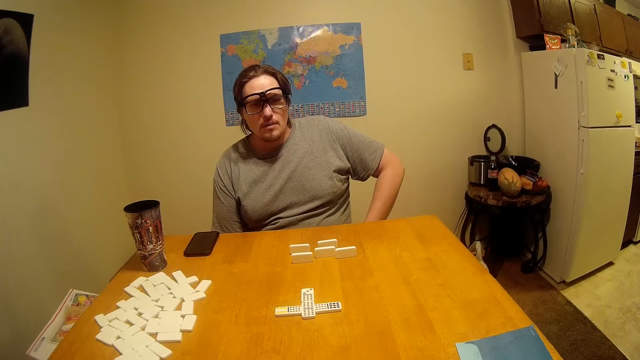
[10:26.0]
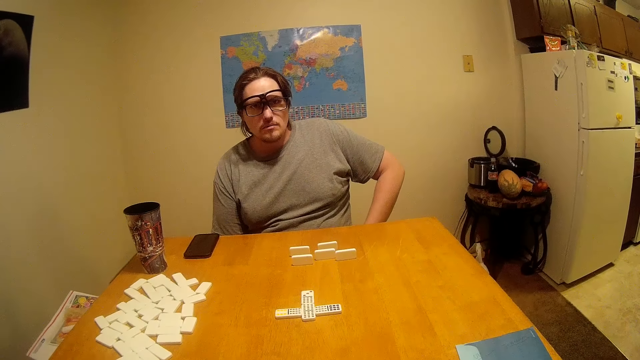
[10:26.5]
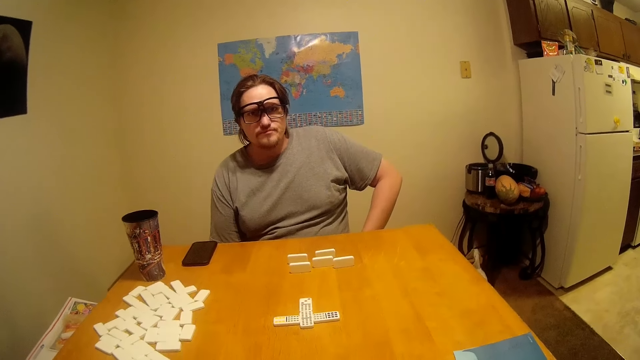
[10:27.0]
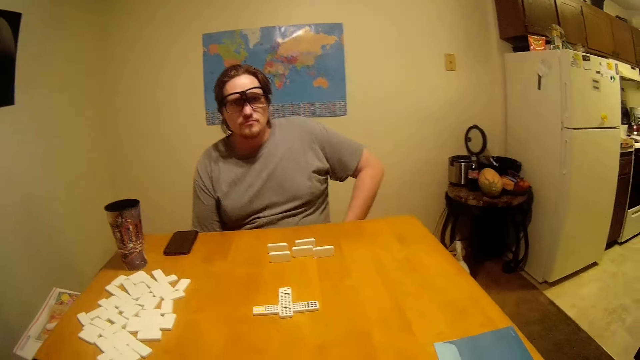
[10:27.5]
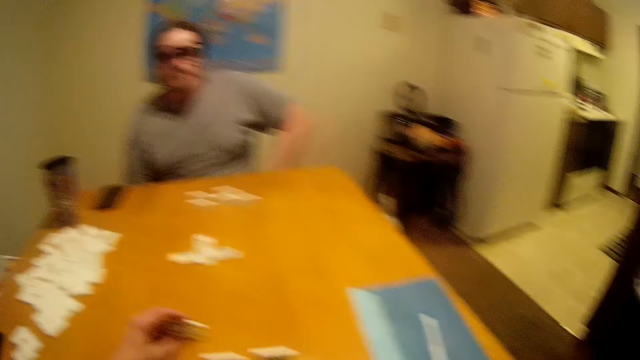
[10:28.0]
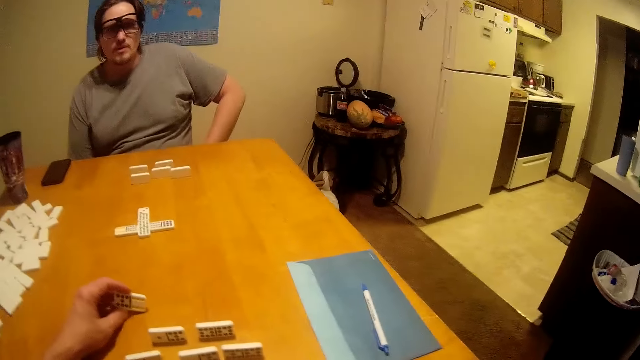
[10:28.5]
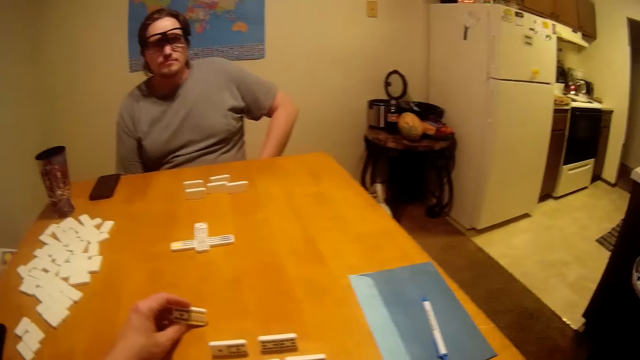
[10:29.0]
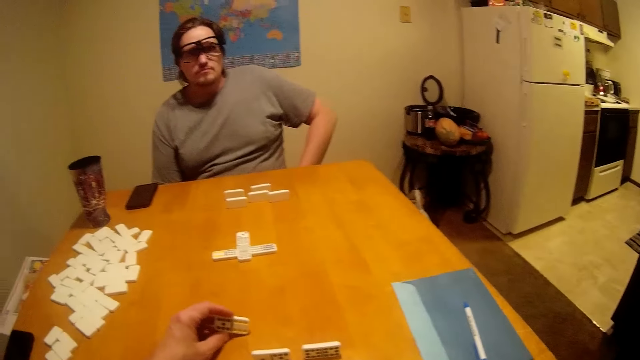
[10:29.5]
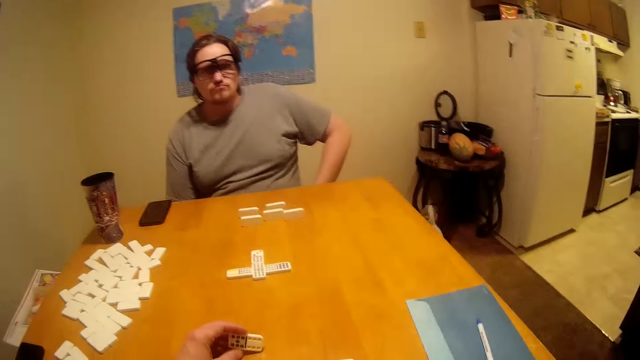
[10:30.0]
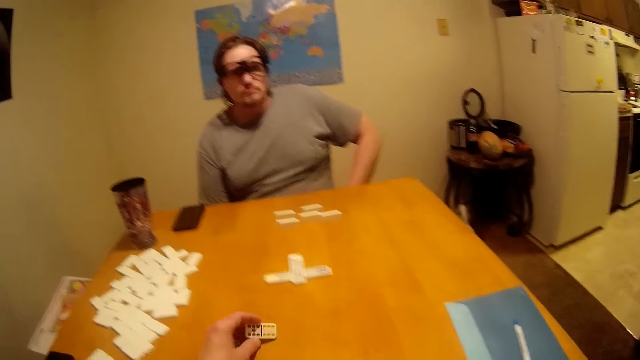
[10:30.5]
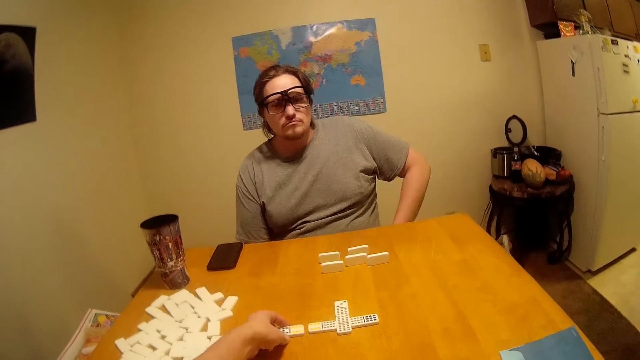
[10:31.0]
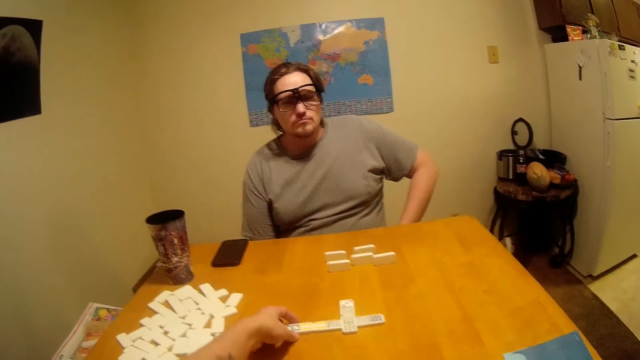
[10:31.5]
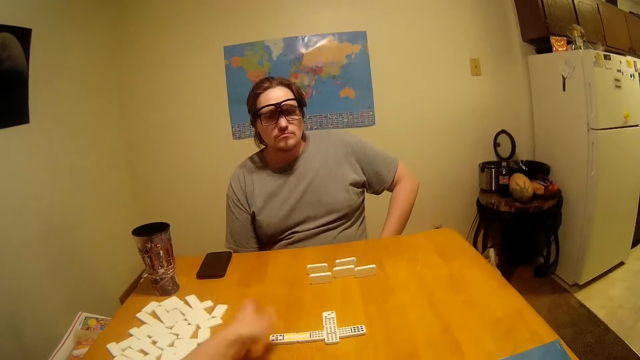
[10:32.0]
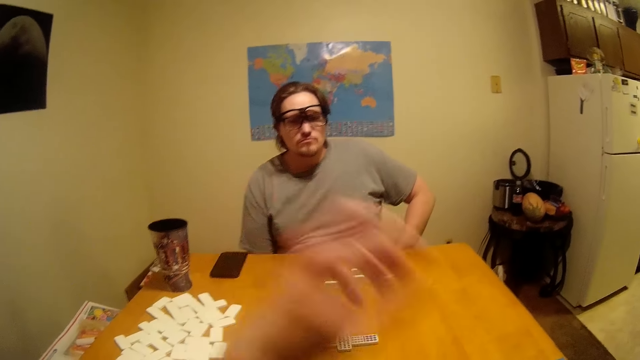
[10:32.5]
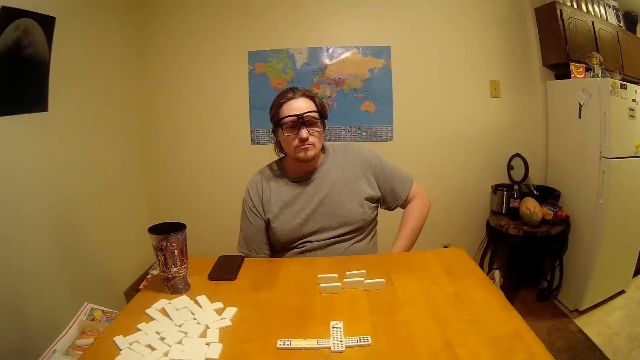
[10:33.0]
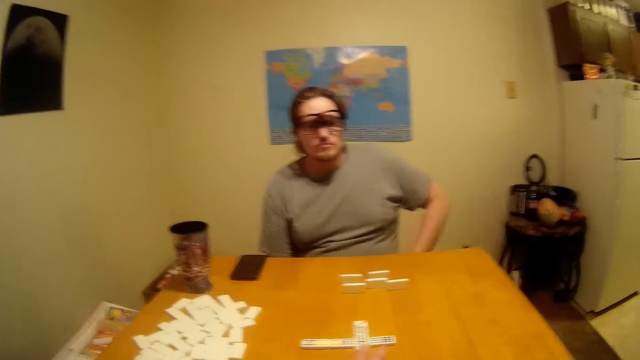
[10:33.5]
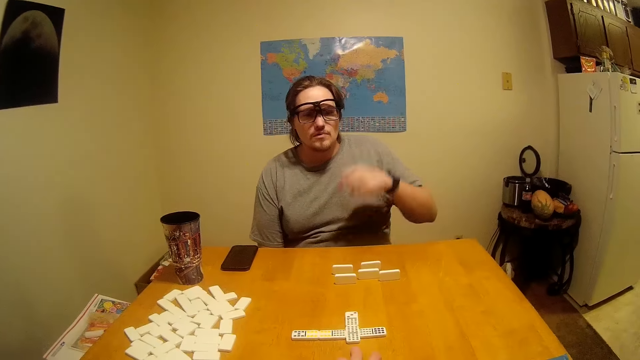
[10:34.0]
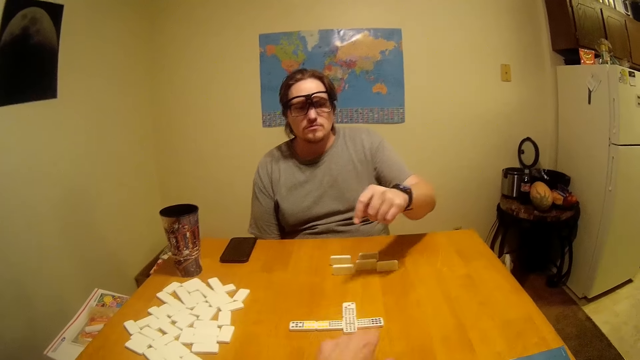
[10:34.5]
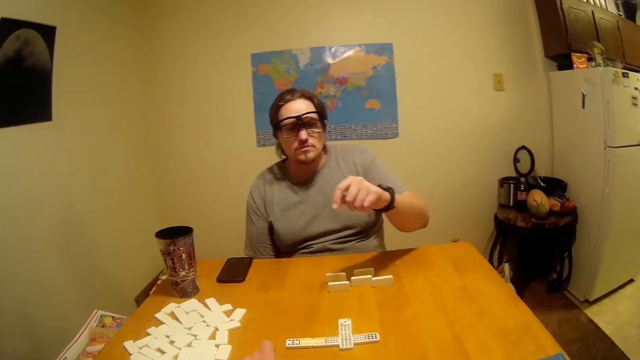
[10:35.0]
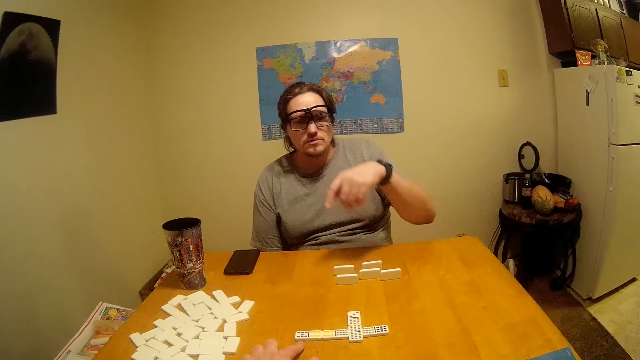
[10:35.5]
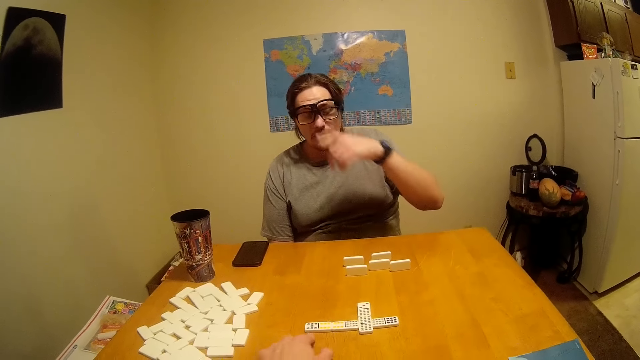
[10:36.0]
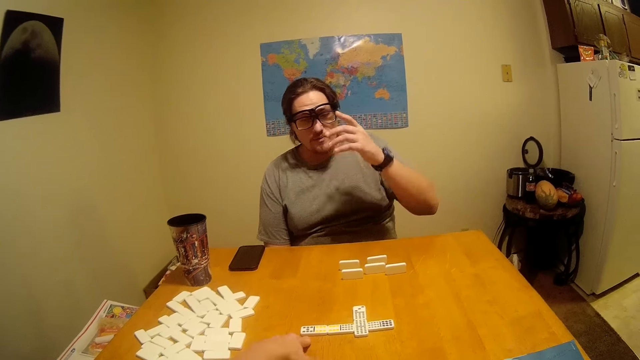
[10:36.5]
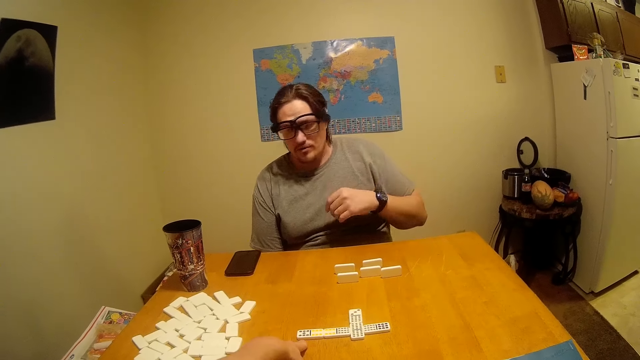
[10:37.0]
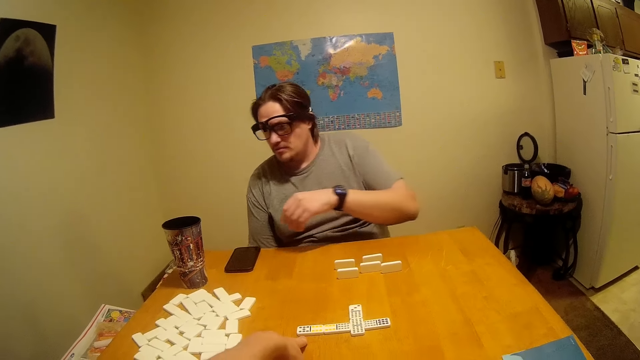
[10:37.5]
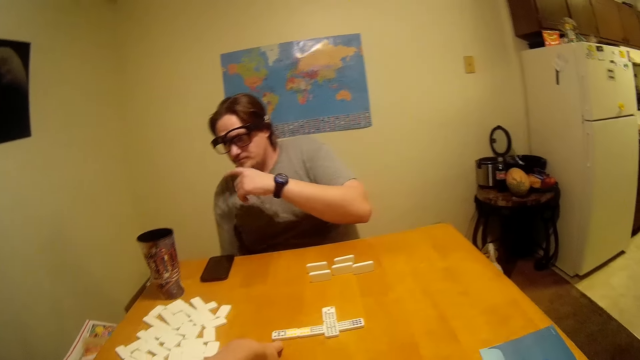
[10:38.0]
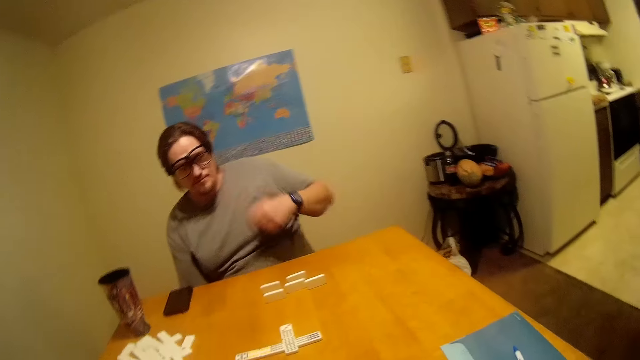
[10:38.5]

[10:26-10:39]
A man talks. The camera wearer picks up the Ludo. They hold the Chinese board game and put the Chinese board game on the table. They move the hand. The man counts the Ludo, points at the Chinese board game, and moves the hand.

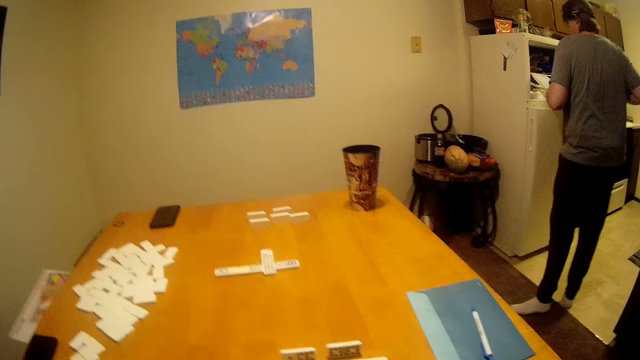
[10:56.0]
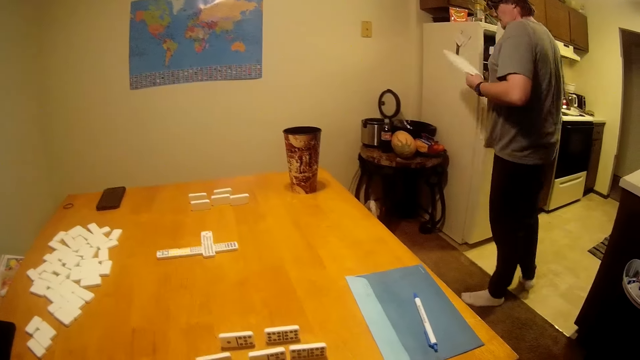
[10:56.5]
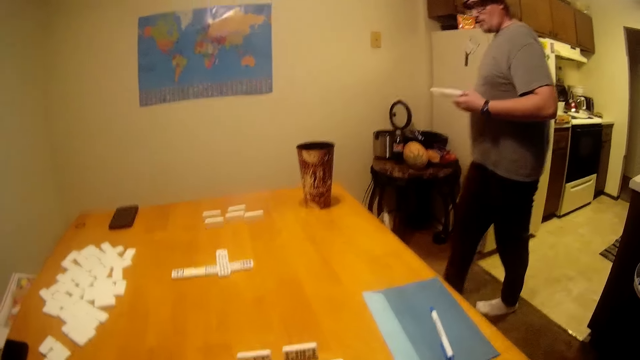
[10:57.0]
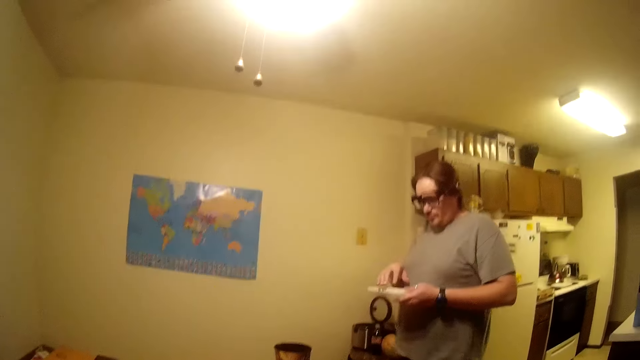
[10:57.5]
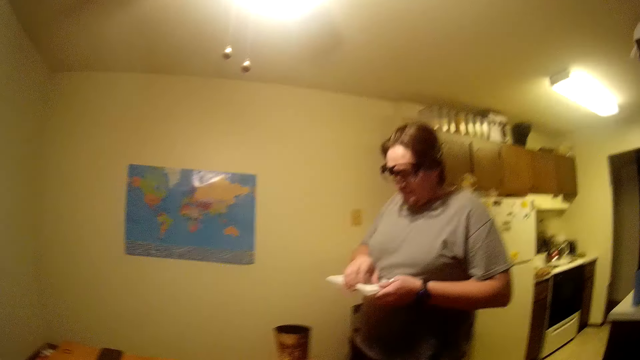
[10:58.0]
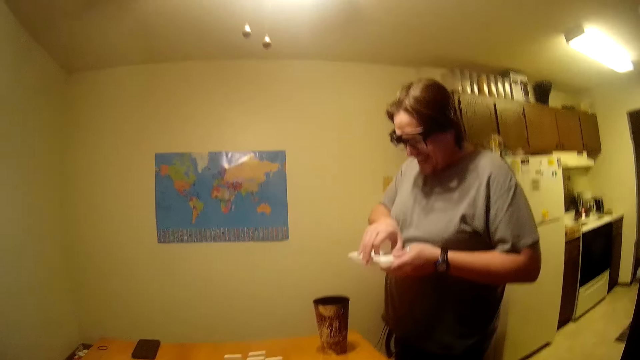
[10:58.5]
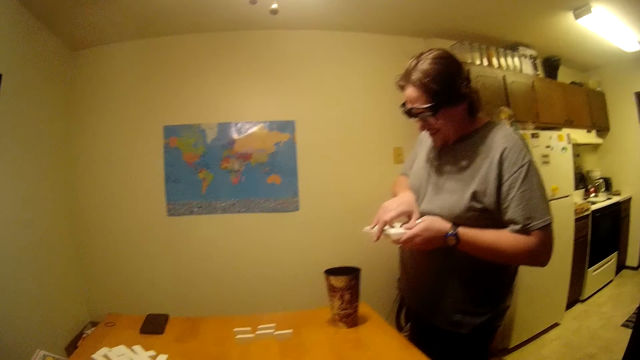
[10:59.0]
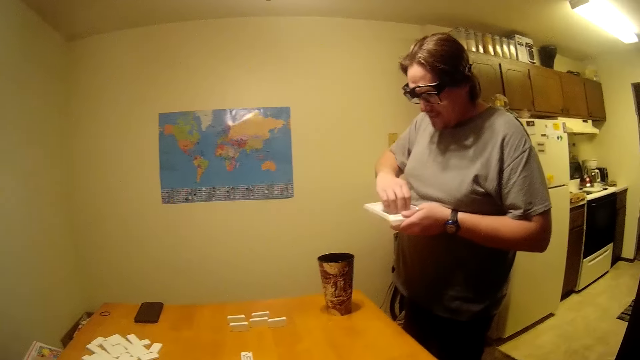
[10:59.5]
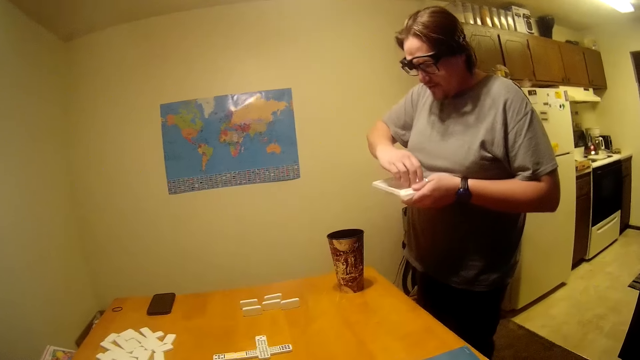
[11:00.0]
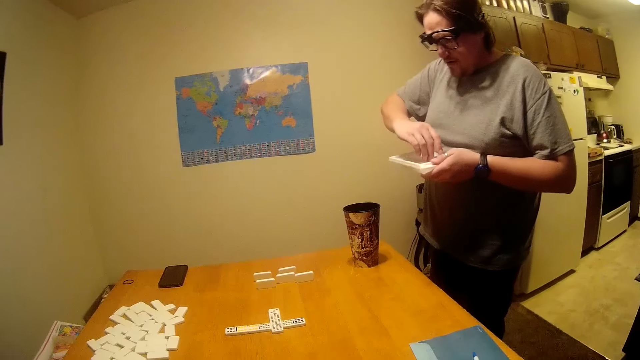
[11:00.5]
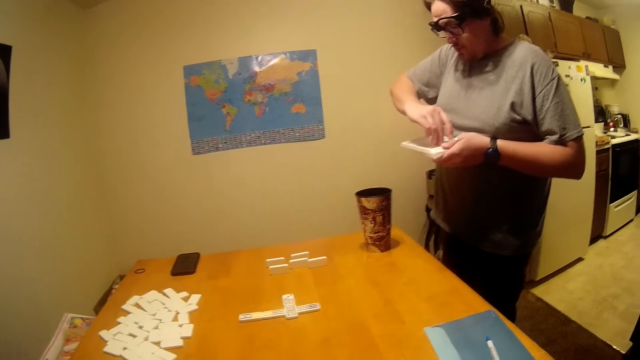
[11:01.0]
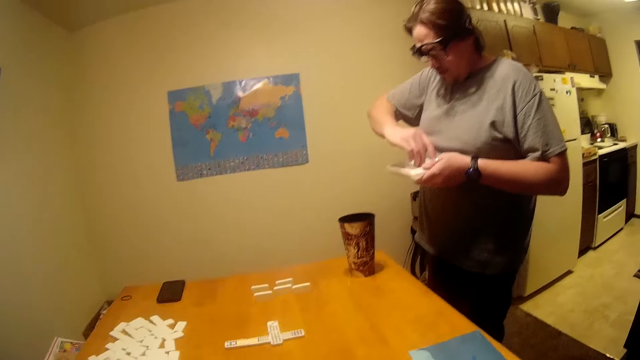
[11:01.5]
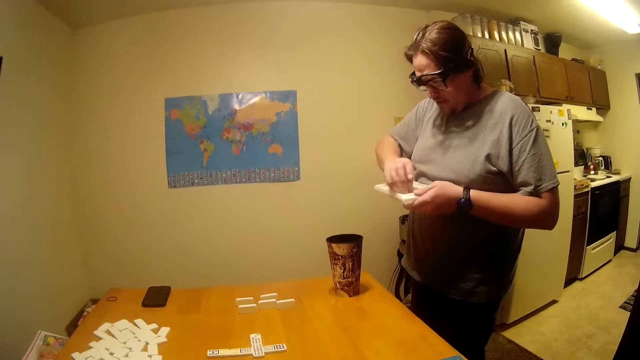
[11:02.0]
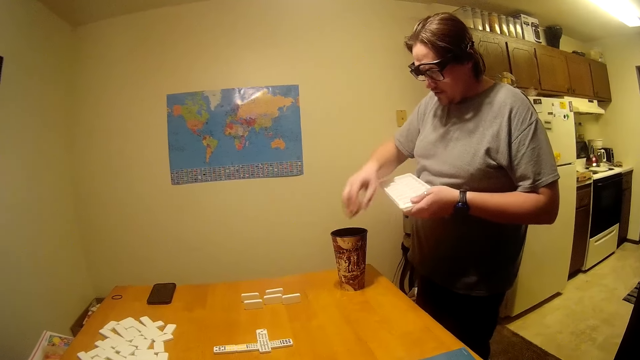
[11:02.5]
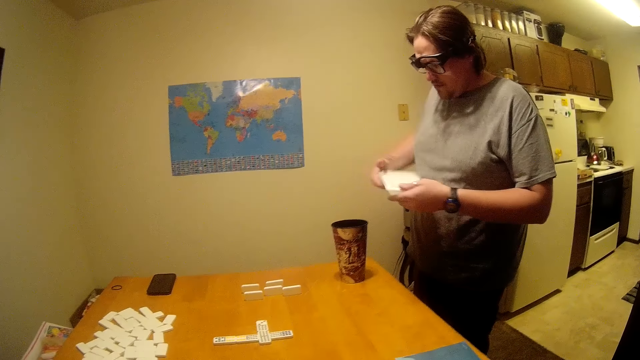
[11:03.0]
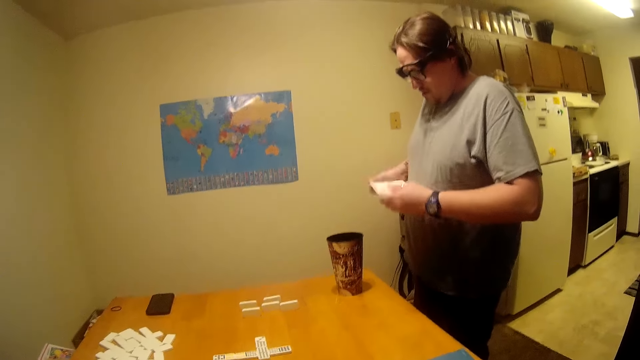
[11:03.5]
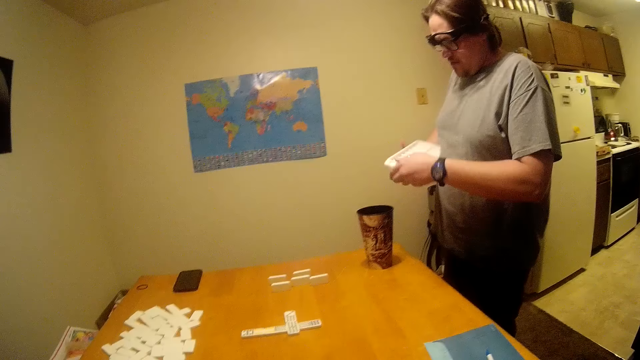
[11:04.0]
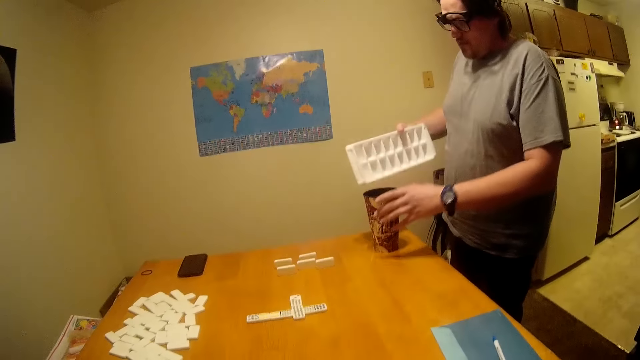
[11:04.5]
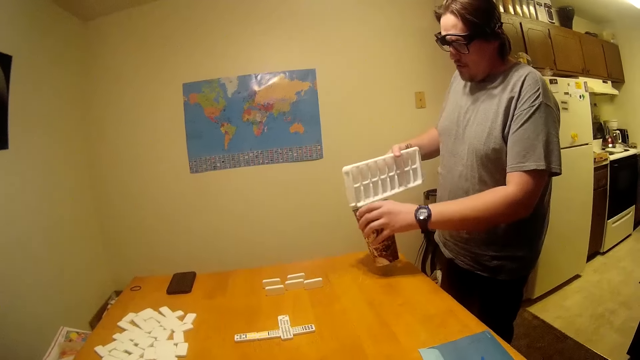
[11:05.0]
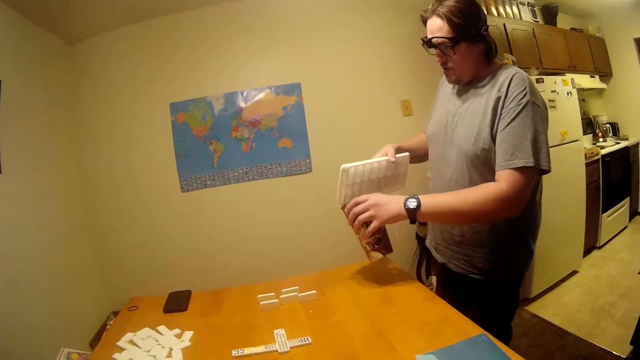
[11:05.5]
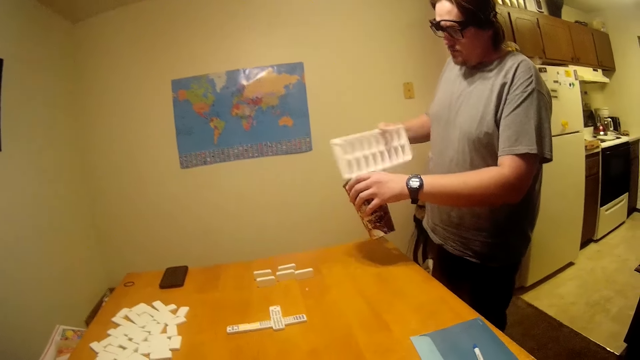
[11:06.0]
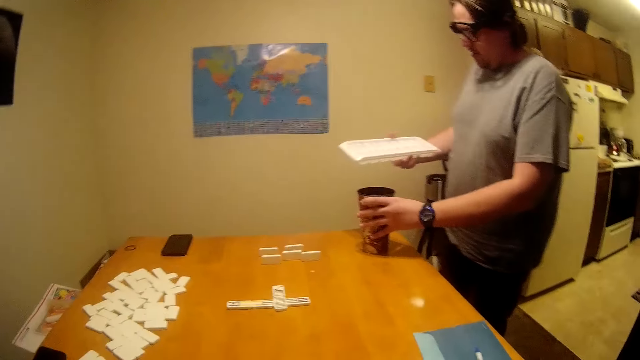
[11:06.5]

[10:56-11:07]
A man picks up an ice cube tray from the fridge. The man removes ice cubes from the tray, examines the tray, drops the ice cubes, shakes the tray, and puts the ice cubes in the mug.
